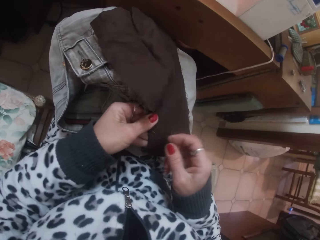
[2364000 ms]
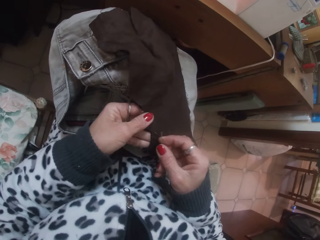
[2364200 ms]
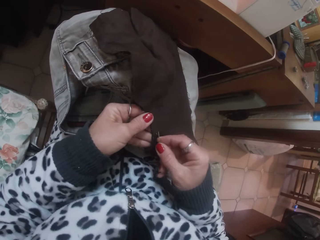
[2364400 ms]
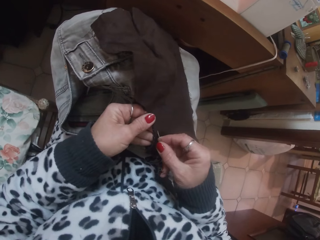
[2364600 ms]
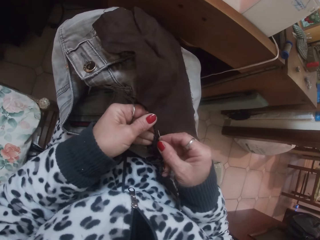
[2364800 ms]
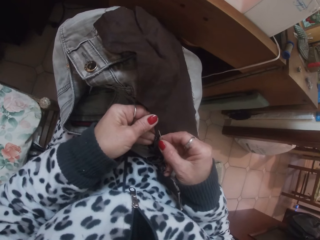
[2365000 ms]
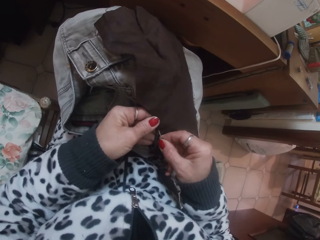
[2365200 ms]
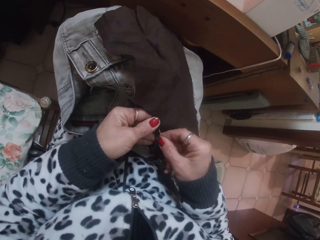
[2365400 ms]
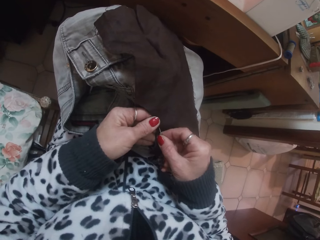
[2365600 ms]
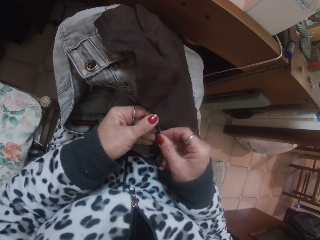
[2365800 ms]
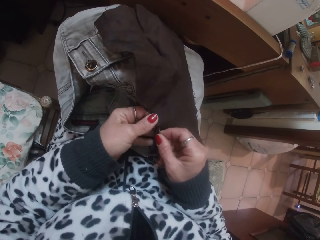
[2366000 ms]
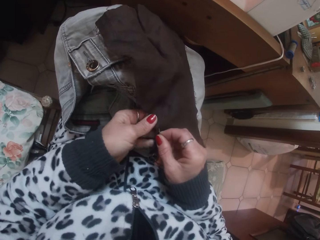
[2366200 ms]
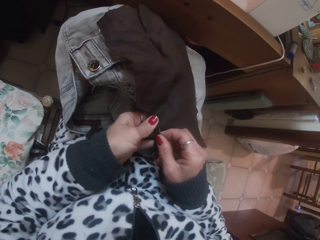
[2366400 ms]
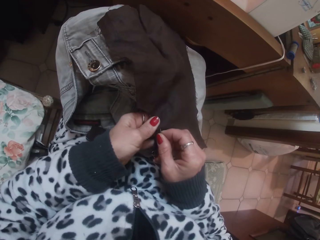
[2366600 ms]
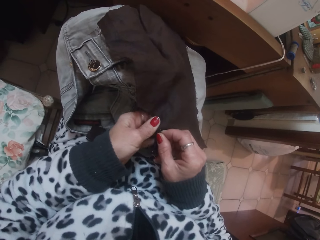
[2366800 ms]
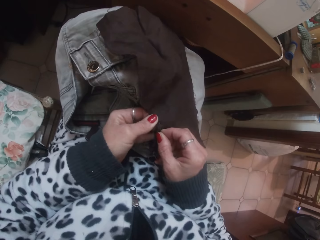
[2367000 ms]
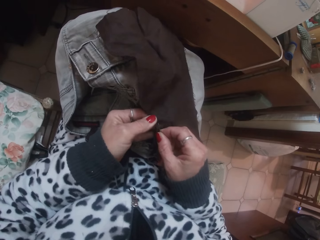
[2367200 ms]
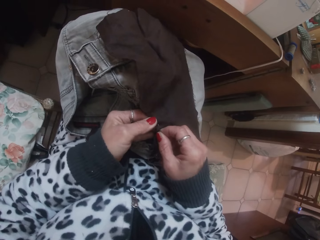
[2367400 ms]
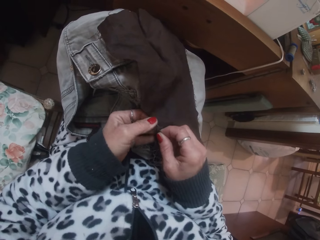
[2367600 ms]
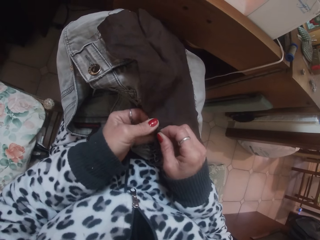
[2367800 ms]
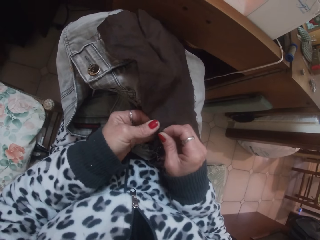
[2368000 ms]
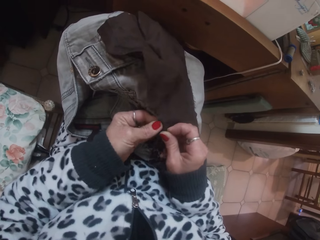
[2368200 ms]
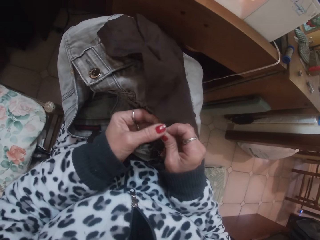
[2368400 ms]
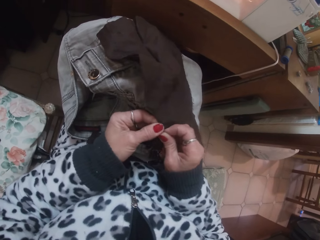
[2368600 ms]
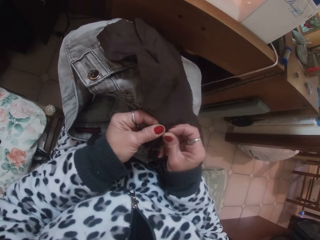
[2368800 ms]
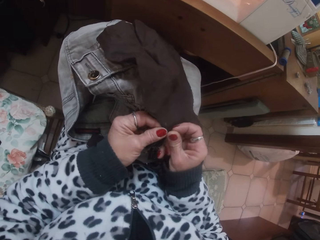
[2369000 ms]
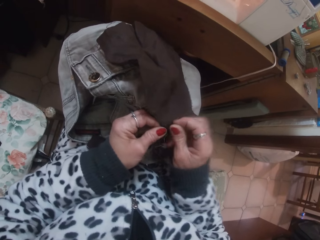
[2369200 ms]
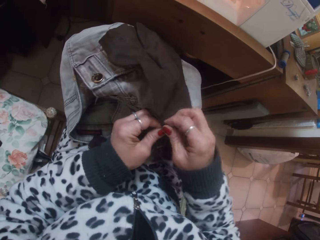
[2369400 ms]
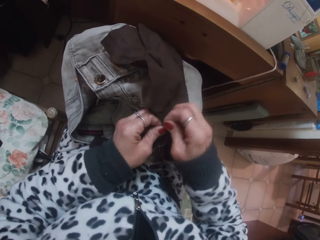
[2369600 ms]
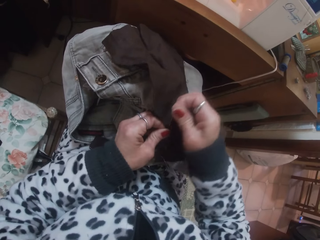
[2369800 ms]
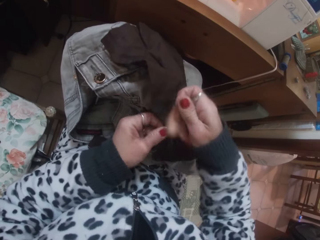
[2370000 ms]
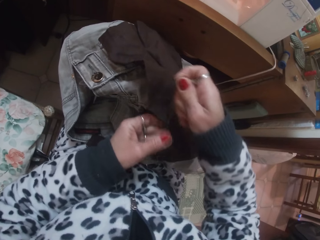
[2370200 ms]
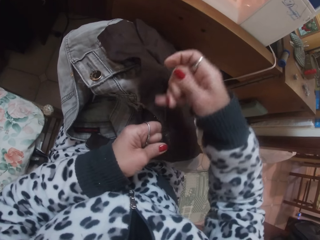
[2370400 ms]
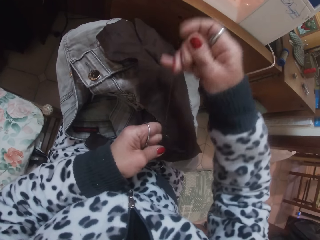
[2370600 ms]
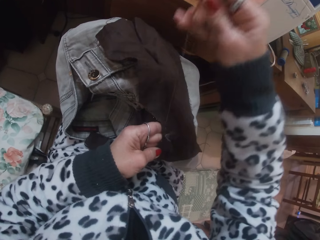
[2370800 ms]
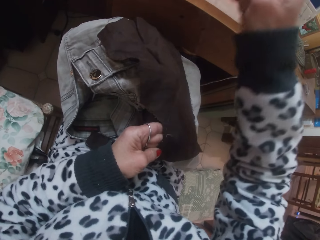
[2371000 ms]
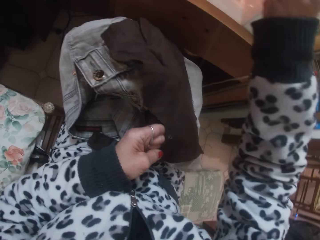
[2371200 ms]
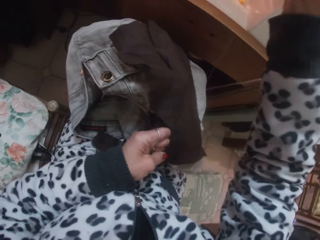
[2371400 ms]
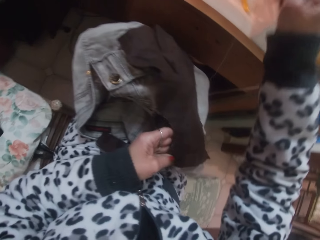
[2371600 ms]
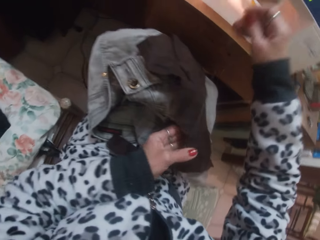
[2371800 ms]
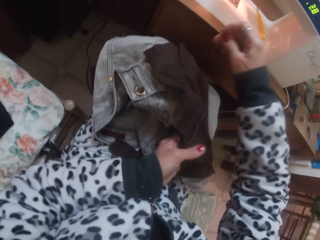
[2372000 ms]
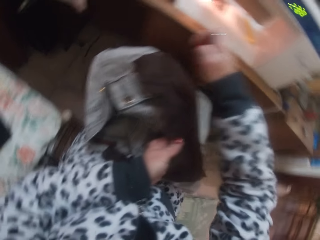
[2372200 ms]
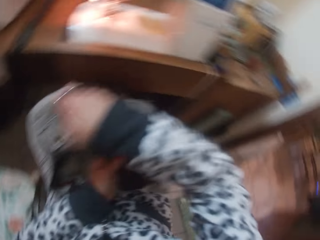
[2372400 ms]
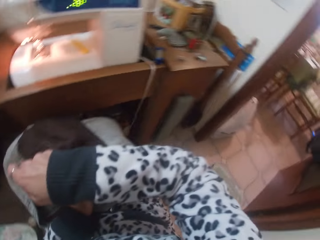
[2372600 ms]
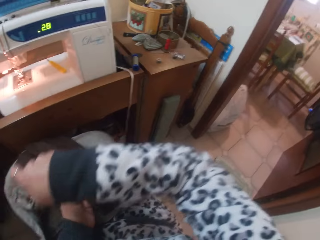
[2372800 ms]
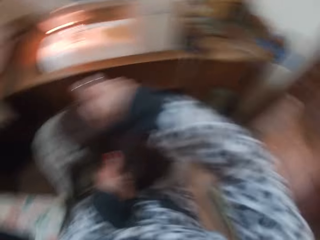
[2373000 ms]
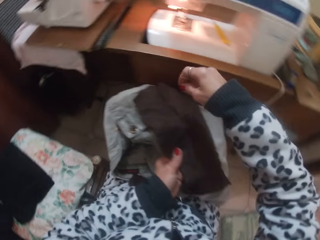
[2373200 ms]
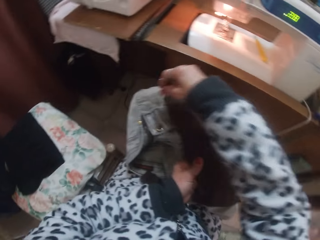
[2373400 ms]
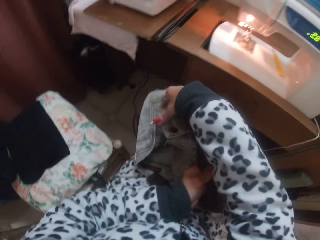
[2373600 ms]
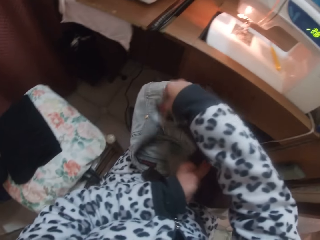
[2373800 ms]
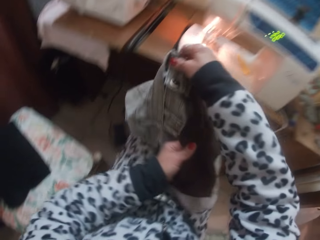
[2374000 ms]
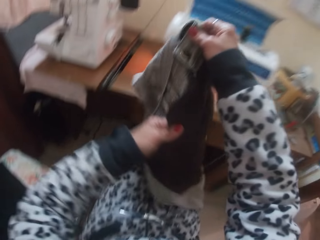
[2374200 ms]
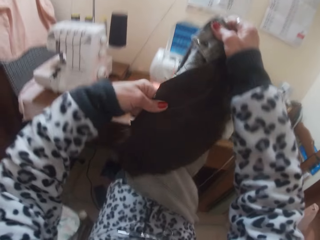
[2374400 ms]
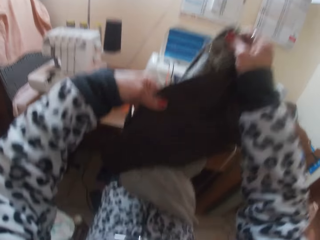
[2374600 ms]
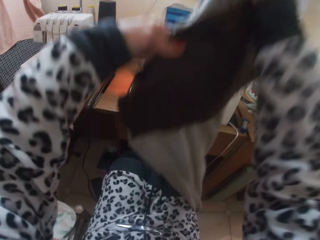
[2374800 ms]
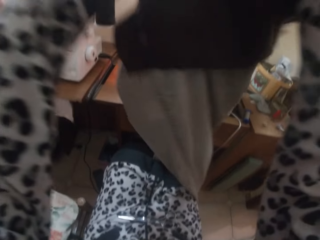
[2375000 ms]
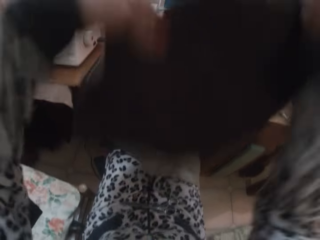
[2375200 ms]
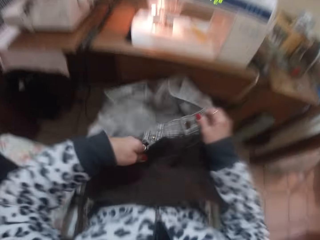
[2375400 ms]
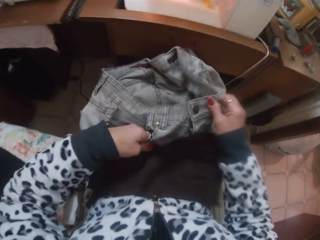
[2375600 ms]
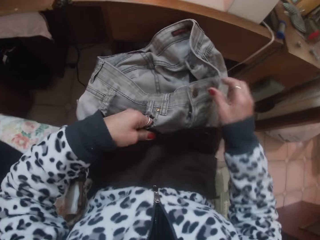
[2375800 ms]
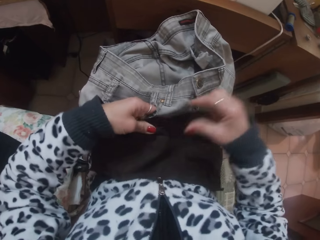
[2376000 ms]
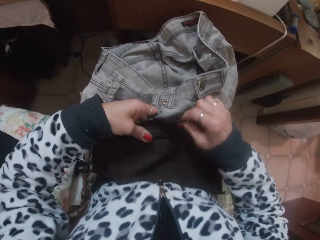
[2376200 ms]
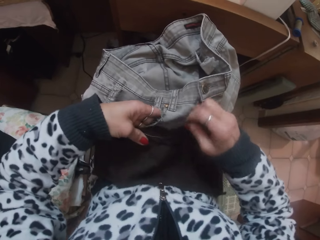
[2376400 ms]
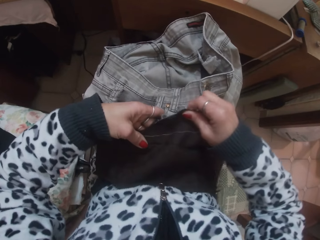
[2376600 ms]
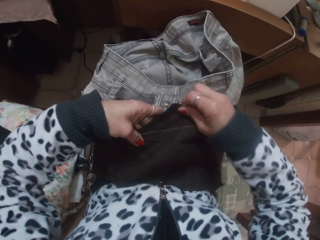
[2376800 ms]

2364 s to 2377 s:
The camera wearer sews the cloth. They look around. They readjust the jean with both hands. They turn the cloth over.

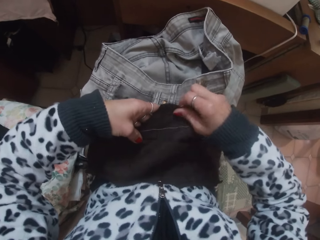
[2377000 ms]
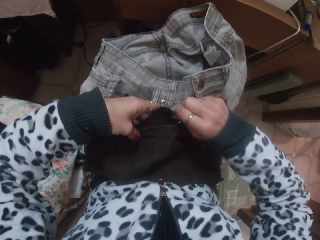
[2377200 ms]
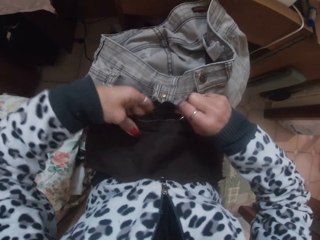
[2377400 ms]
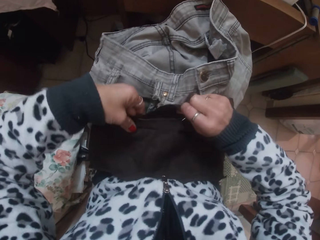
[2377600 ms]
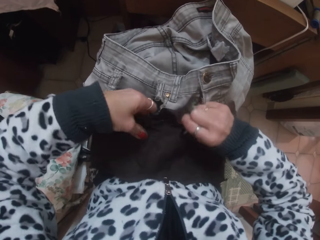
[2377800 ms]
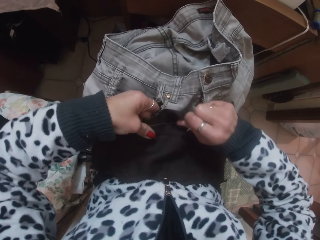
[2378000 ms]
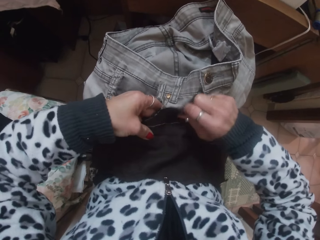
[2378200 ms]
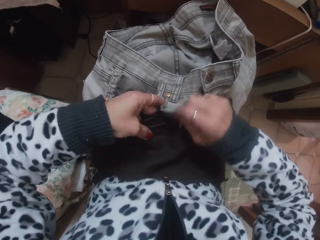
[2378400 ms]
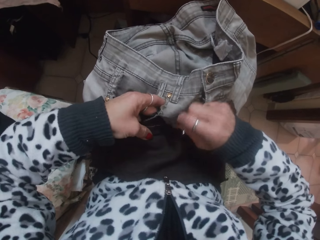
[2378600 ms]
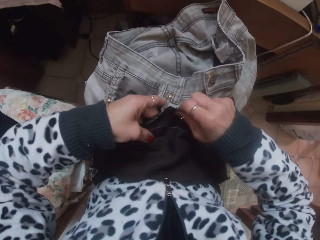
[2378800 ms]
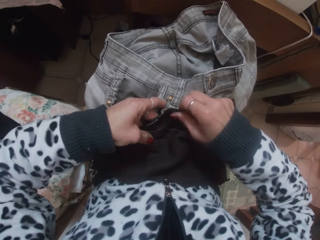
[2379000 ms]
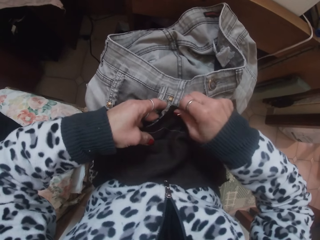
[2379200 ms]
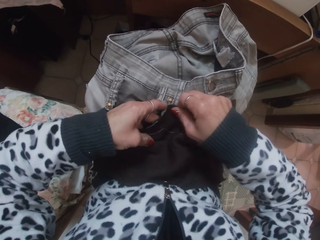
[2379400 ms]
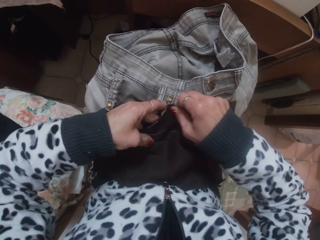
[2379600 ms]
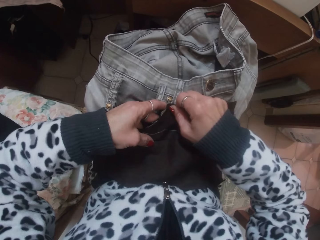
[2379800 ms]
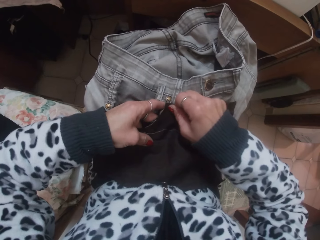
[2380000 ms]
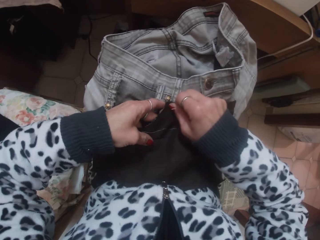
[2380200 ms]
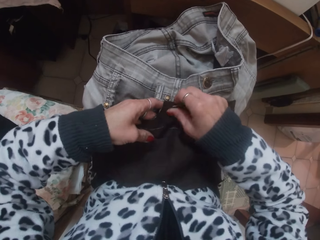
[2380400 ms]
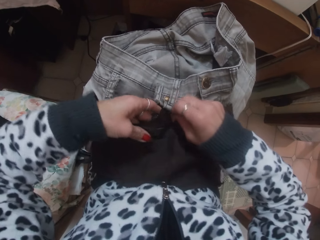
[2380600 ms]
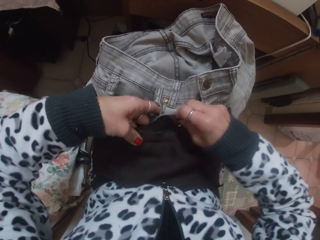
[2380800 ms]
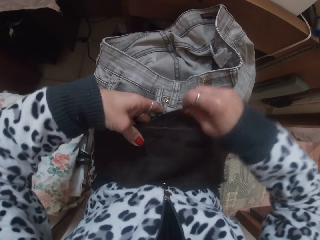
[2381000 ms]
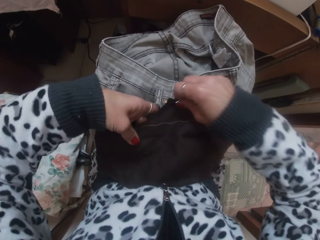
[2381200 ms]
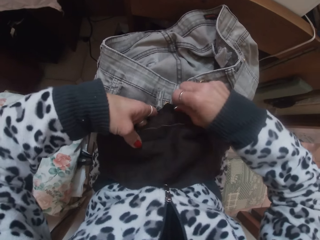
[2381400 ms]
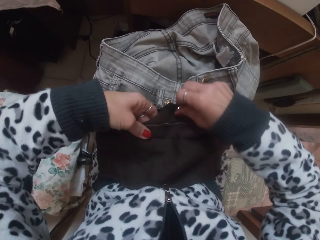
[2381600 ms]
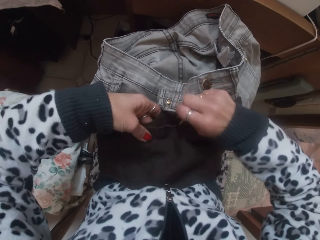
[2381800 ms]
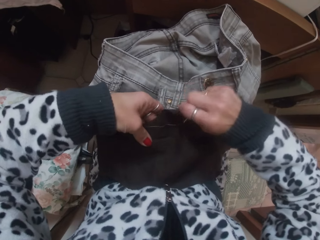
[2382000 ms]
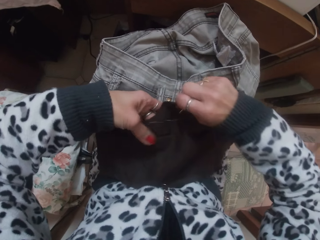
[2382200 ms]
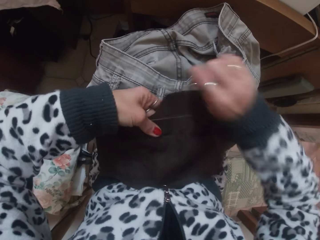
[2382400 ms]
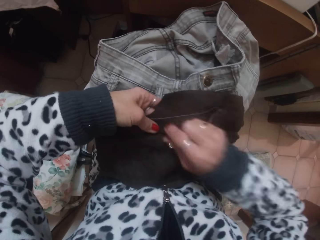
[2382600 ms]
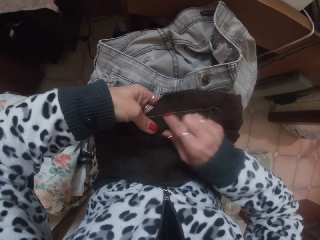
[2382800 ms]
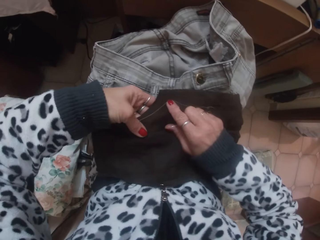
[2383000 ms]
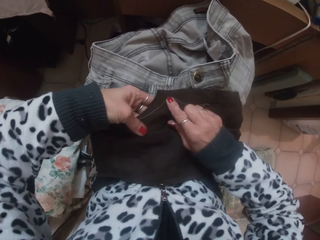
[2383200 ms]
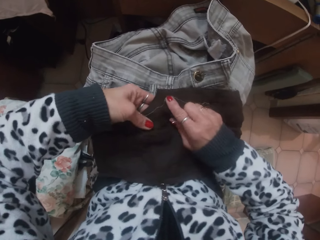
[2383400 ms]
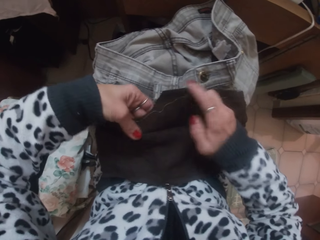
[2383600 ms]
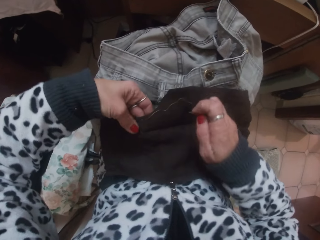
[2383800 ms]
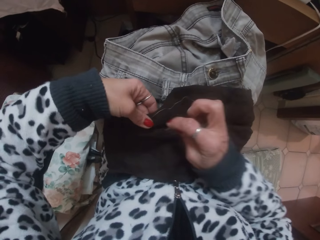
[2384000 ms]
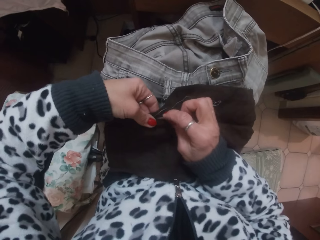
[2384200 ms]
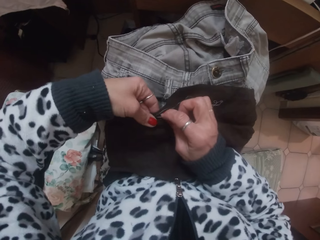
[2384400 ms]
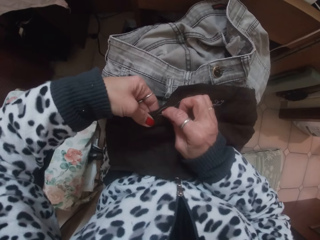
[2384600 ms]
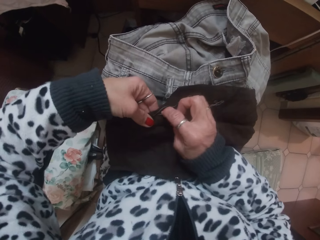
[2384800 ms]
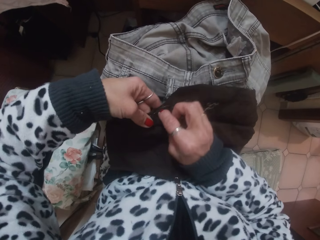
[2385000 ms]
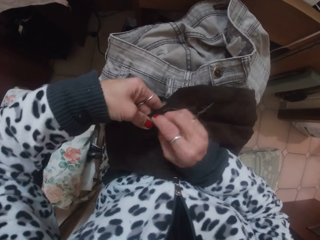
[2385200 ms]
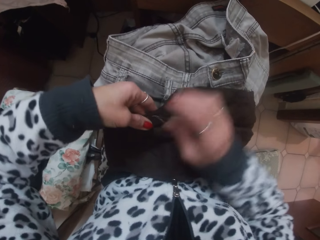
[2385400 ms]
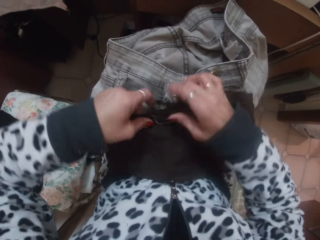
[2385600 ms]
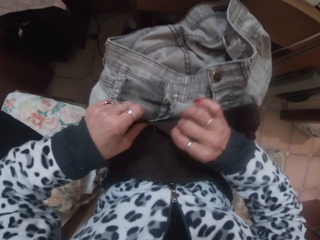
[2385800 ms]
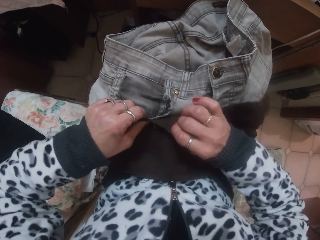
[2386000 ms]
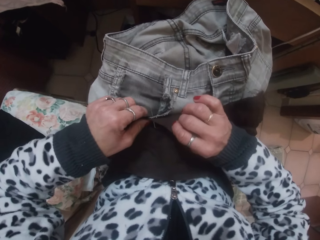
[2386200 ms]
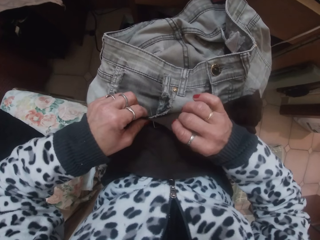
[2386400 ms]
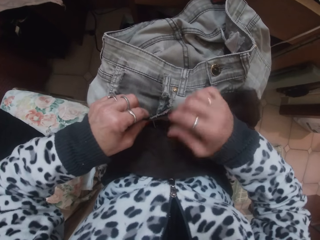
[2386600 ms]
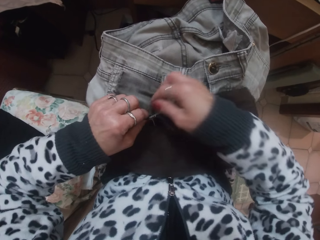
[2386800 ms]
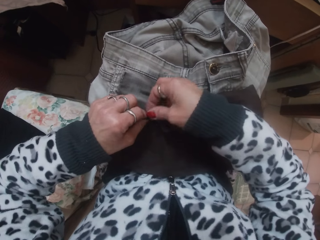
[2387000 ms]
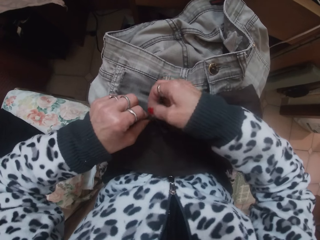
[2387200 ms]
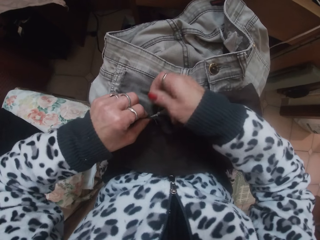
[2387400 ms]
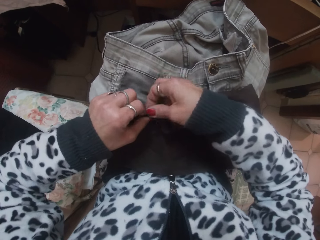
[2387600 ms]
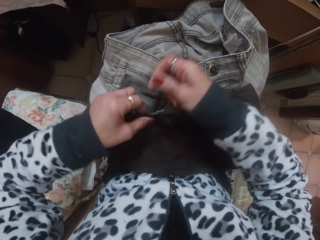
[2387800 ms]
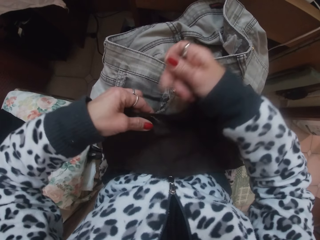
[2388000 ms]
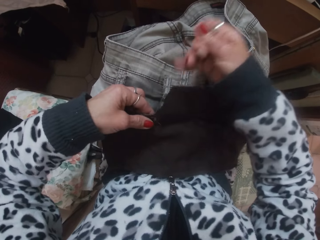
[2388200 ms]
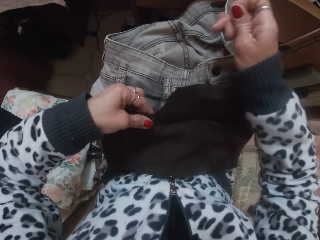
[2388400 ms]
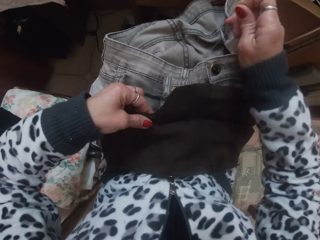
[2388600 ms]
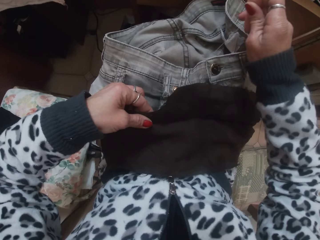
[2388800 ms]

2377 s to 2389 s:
The camera wearer aligns the cloth to the other cloth. She sews the fabric on the jean with the needle in her right hand.
